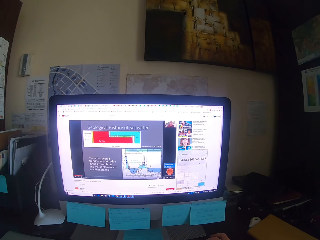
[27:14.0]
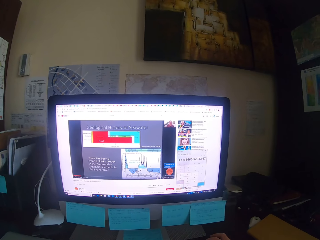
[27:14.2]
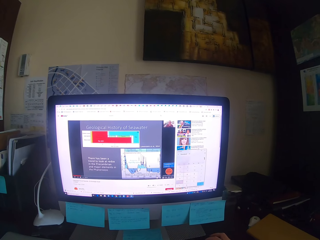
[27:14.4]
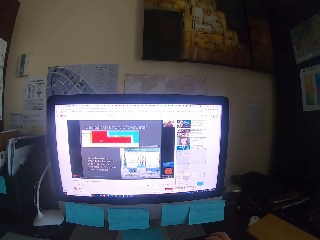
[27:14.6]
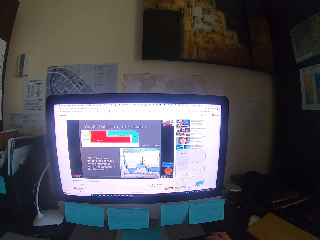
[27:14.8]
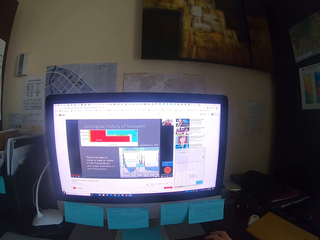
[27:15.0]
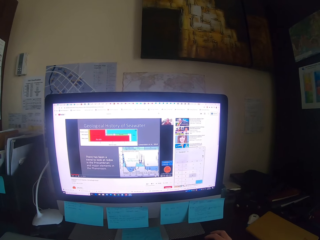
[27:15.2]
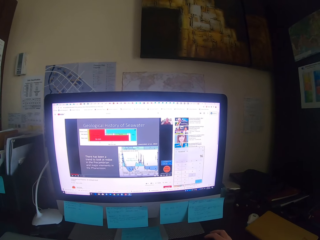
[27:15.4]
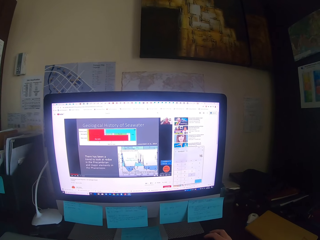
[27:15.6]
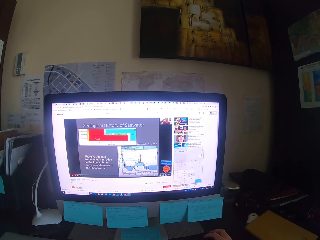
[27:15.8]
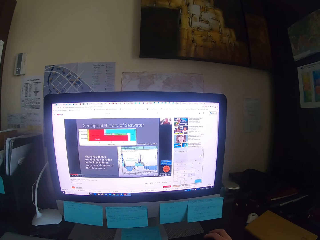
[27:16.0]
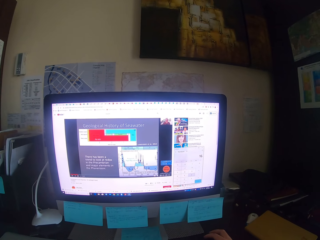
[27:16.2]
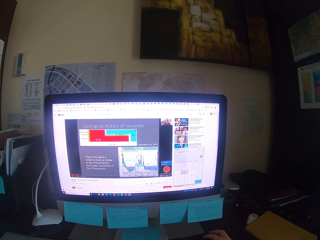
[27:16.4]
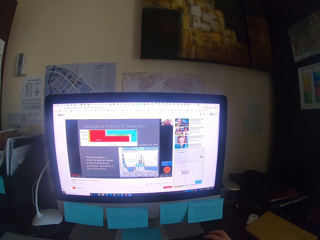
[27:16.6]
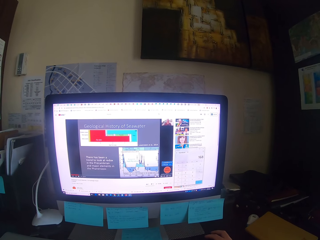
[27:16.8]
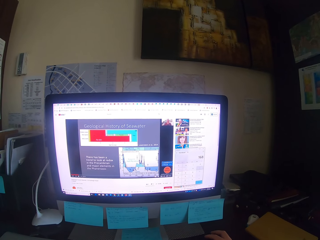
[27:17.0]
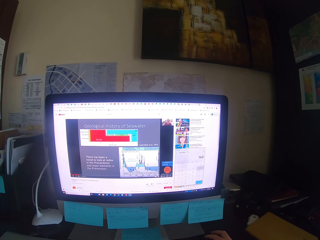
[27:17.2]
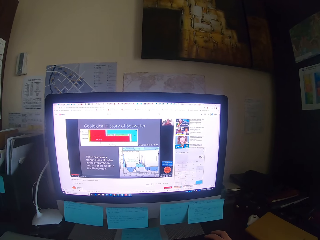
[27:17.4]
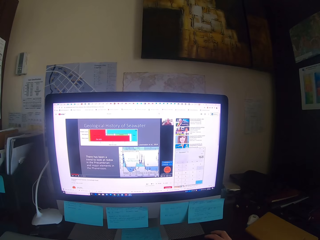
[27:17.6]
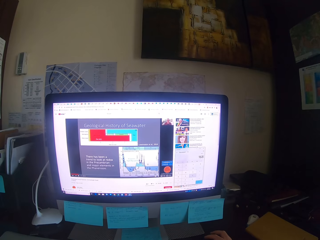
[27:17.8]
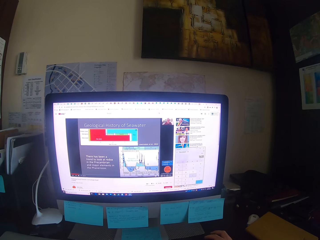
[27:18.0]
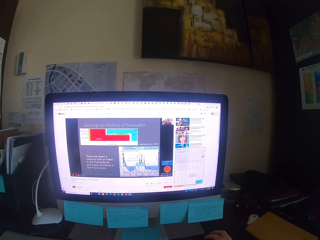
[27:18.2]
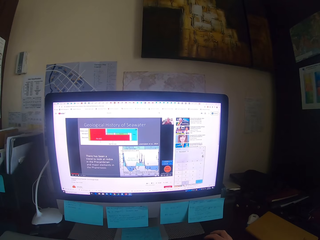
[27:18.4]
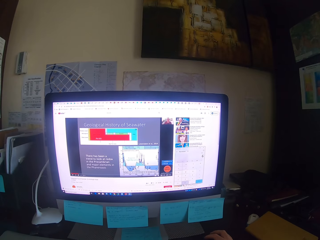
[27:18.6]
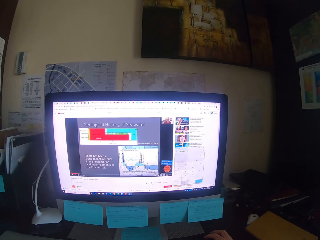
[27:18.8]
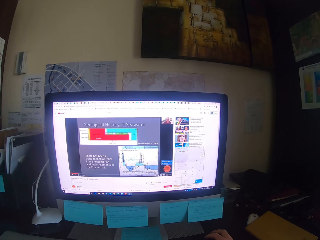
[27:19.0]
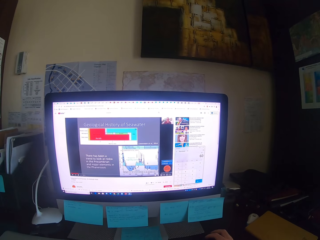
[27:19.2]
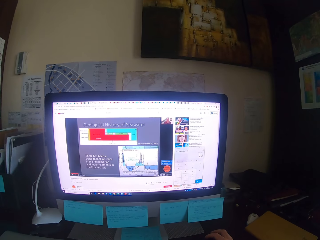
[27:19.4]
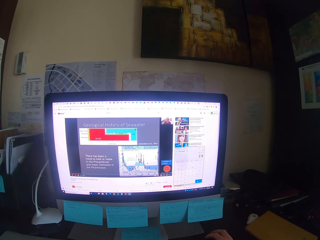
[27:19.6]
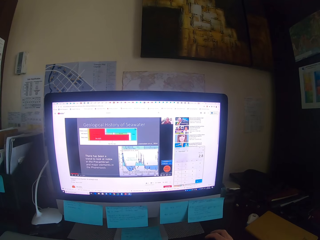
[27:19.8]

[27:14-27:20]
The camera wearer drags the mouse.

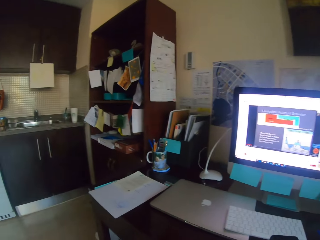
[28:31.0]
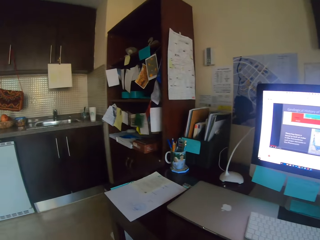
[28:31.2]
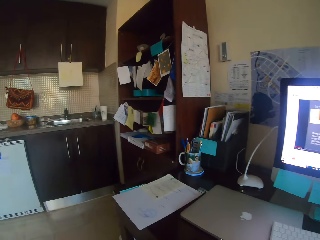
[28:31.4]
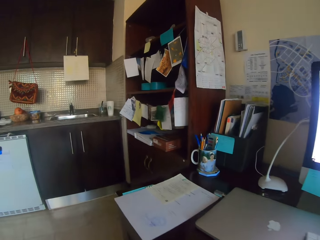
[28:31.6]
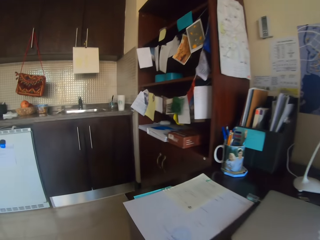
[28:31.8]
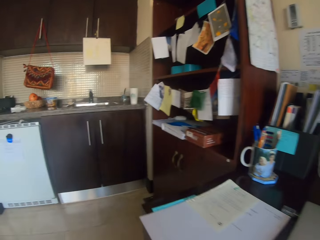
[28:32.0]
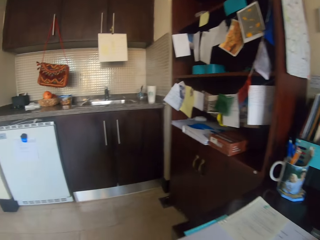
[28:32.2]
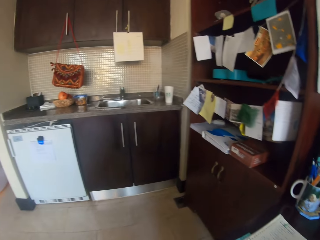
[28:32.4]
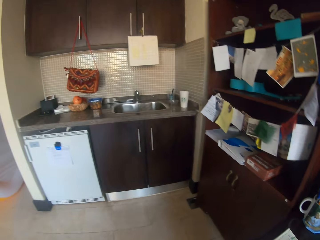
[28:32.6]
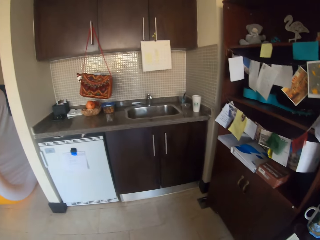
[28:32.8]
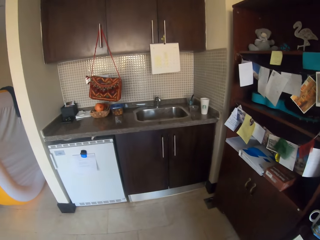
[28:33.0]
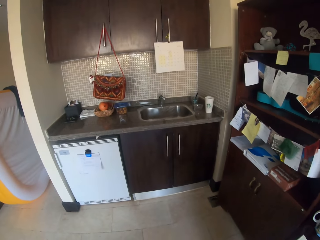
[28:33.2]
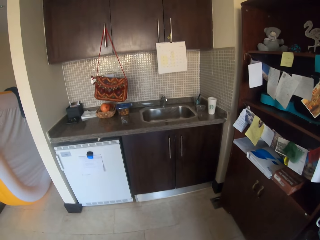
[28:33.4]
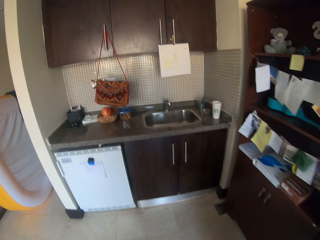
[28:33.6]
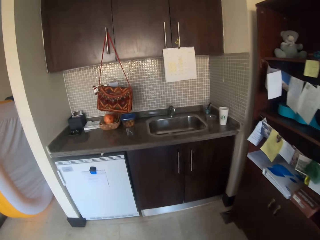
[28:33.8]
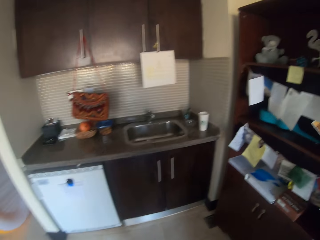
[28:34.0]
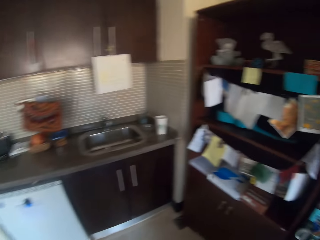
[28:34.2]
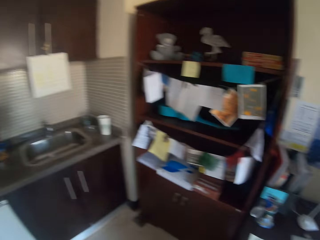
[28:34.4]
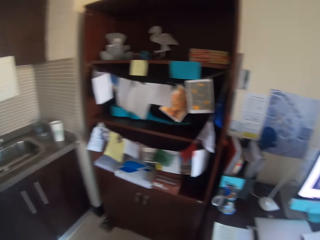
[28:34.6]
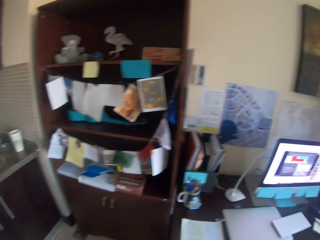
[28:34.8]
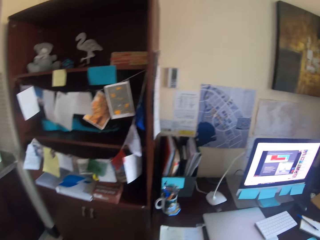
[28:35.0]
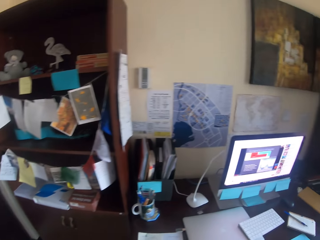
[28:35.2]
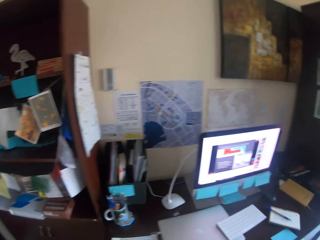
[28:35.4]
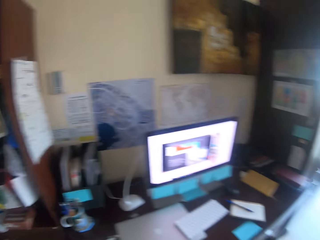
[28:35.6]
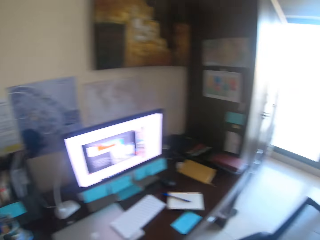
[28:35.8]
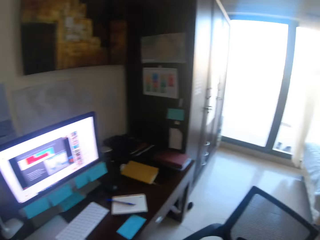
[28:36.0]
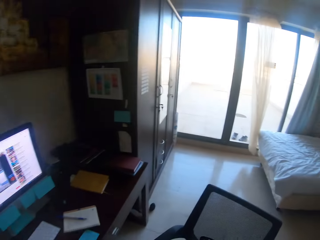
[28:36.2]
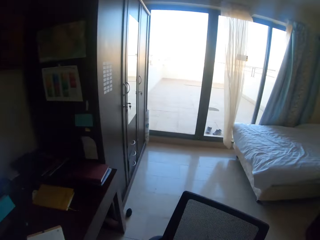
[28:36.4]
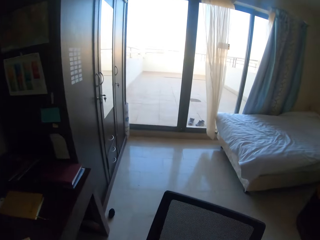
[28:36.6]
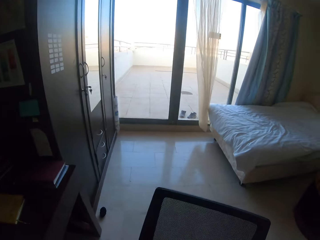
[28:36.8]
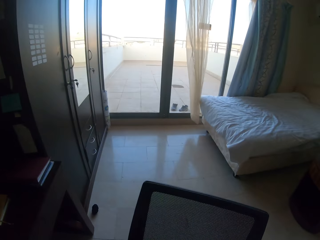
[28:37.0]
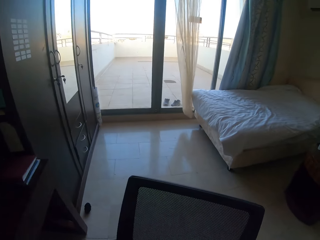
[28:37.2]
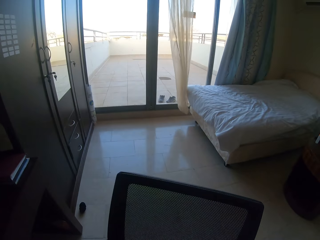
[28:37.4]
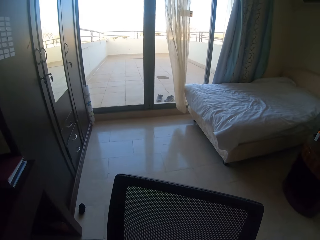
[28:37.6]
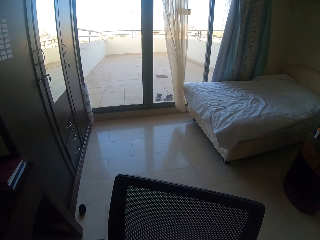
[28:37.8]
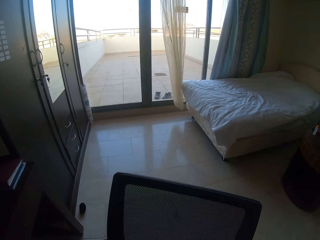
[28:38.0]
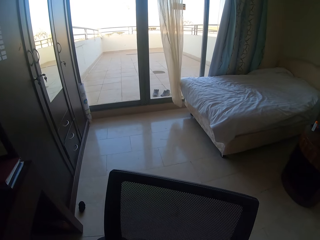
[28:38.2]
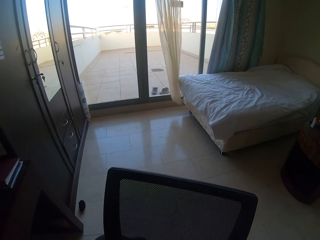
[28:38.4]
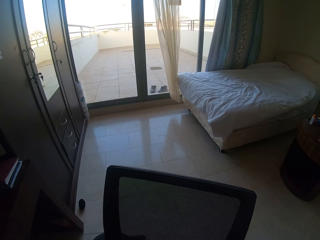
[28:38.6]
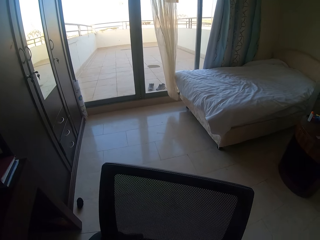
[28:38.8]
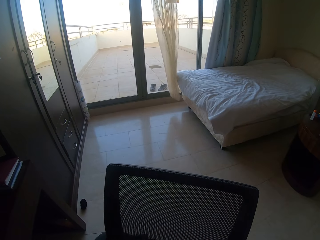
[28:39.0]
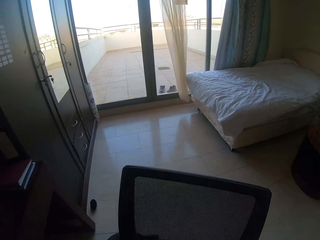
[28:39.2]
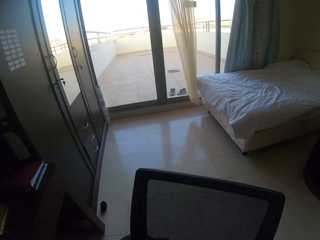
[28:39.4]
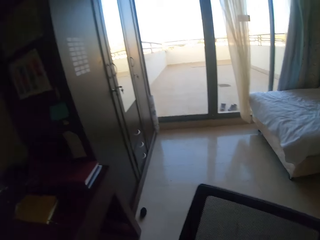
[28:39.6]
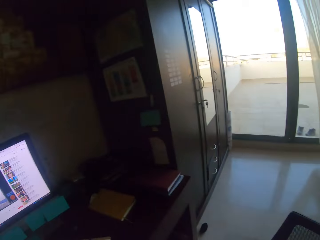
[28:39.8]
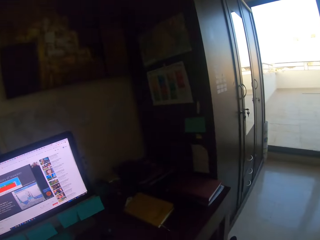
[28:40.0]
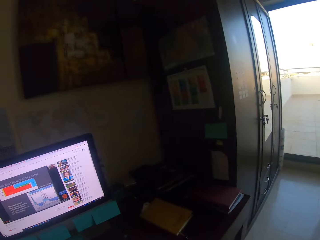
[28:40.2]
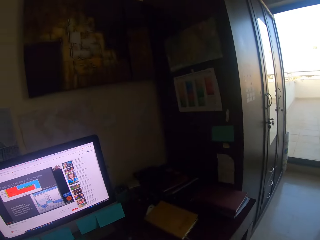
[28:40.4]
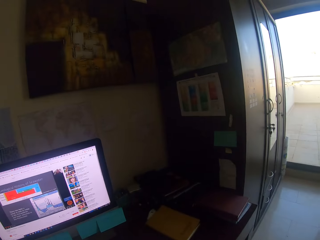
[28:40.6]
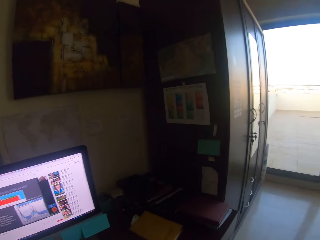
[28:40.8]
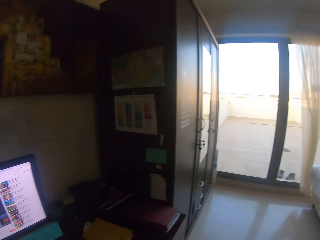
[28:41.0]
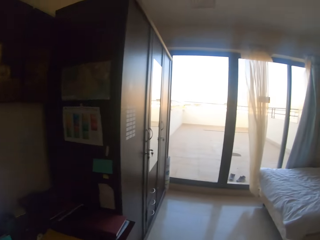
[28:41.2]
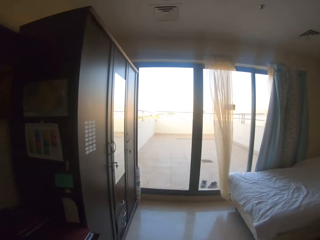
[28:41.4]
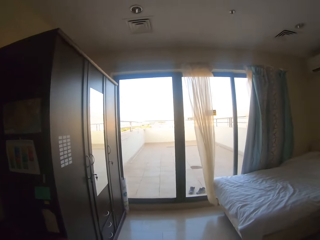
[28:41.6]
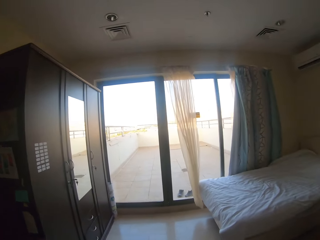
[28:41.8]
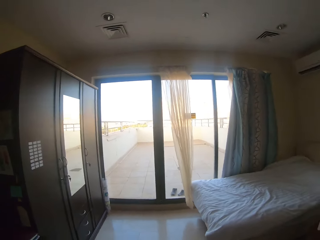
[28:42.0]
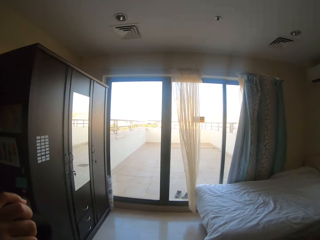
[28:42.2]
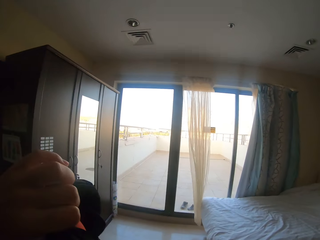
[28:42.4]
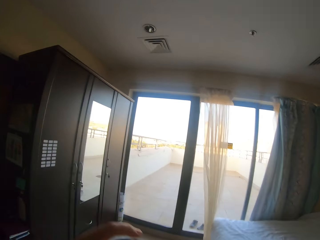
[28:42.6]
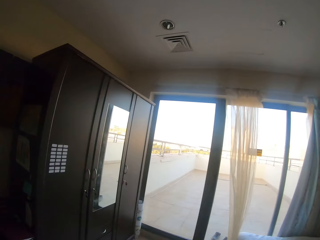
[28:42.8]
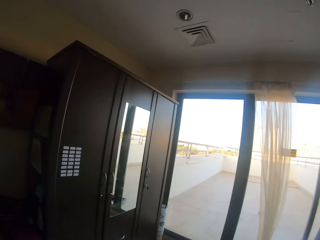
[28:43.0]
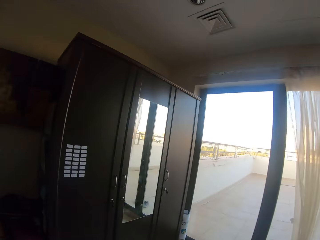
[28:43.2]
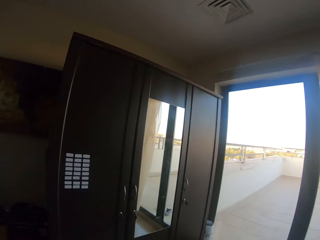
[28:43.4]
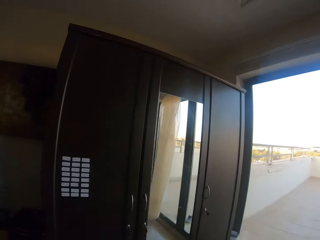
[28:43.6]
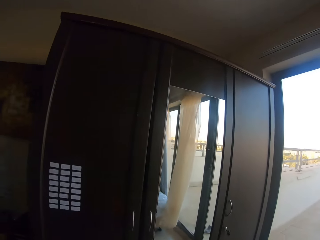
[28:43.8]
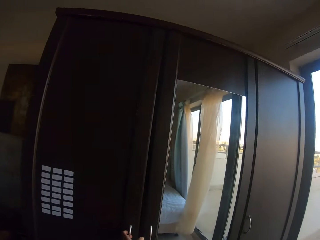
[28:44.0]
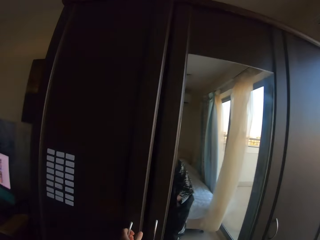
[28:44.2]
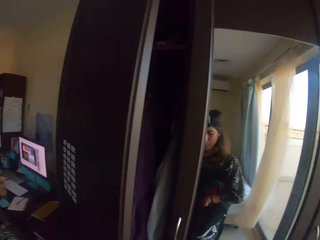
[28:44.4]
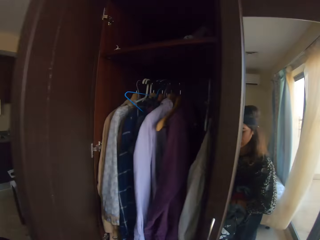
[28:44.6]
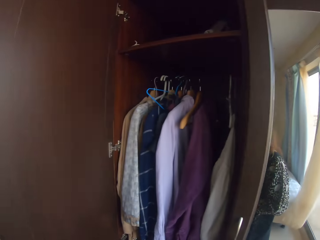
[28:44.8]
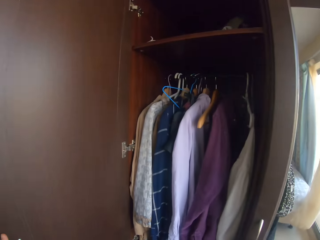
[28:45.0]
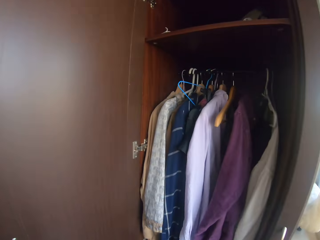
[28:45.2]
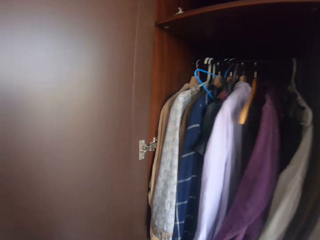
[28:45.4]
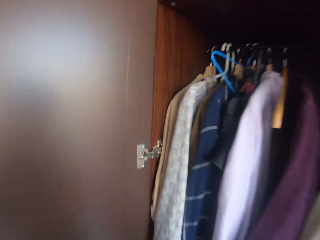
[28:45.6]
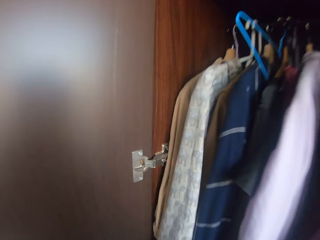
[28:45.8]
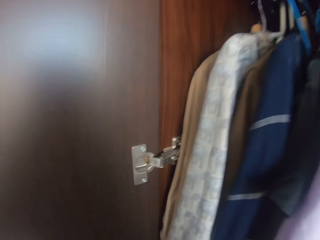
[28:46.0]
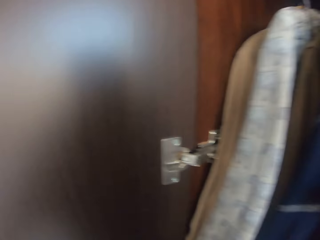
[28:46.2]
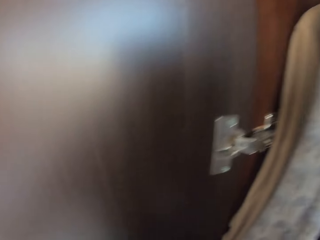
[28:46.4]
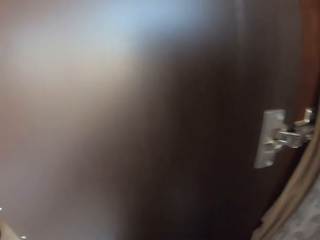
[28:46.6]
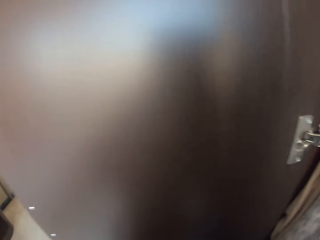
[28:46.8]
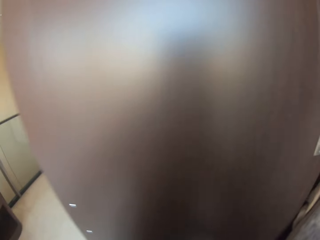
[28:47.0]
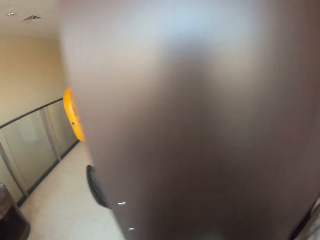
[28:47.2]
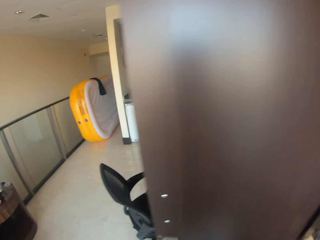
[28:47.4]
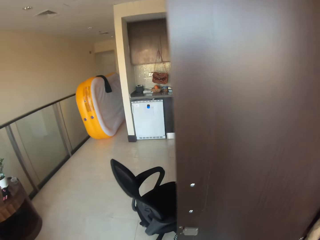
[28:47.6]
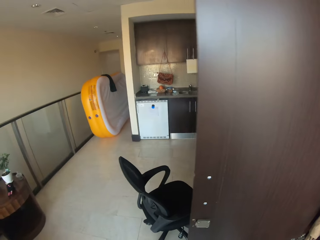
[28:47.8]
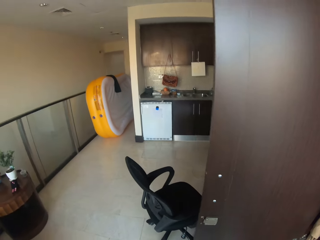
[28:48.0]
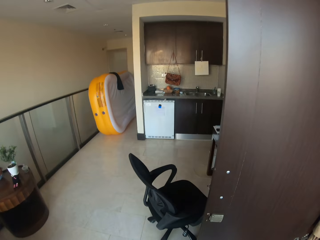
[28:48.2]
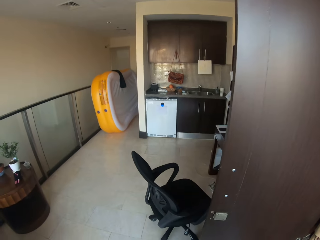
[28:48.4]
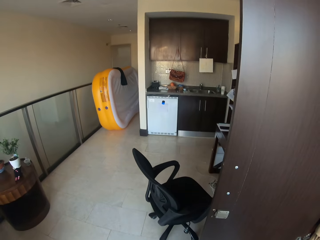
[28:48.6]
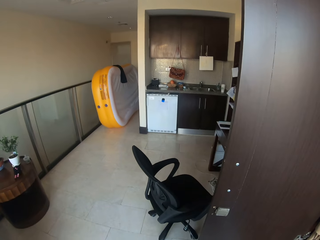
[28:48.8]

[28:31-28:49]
The camera wearer looks around the room. They move around the room. They look around the room. They move around the room. They open the wardrobe.
